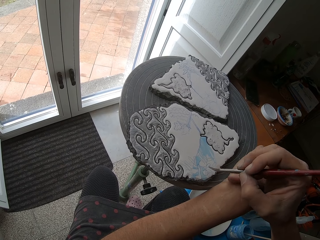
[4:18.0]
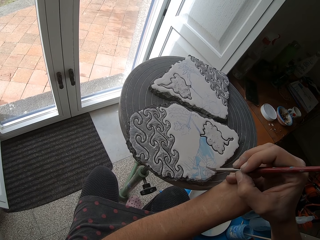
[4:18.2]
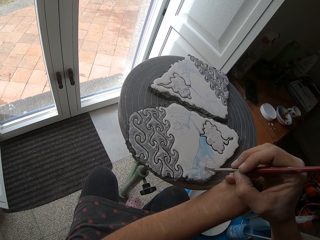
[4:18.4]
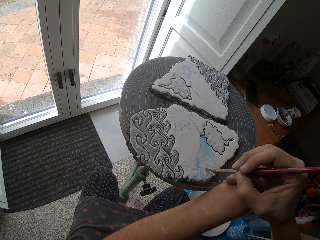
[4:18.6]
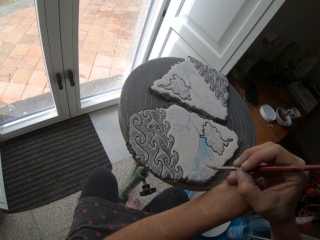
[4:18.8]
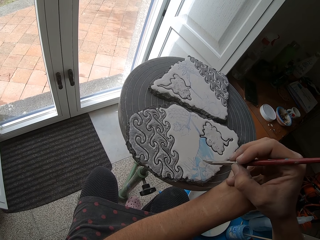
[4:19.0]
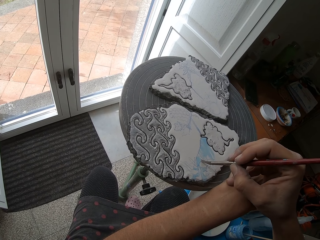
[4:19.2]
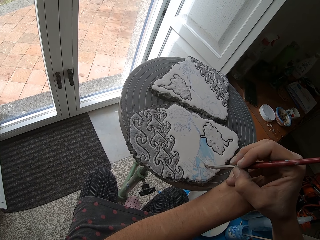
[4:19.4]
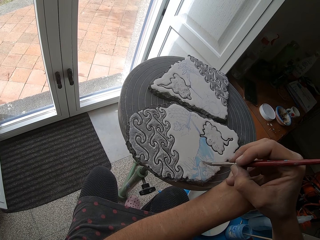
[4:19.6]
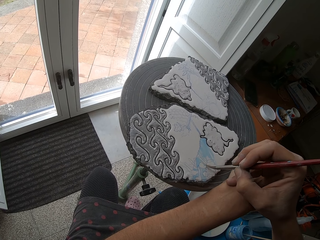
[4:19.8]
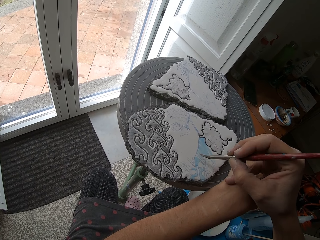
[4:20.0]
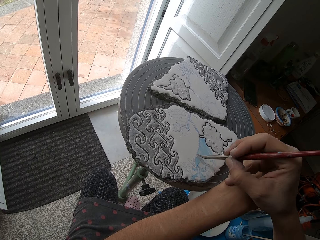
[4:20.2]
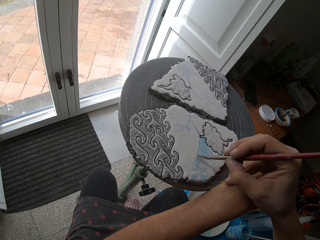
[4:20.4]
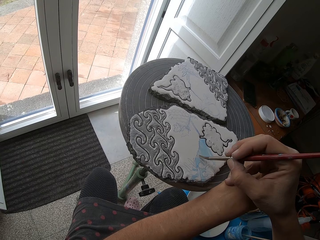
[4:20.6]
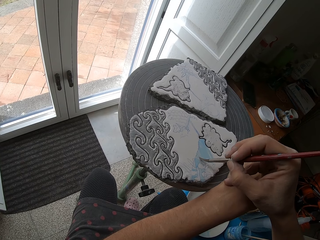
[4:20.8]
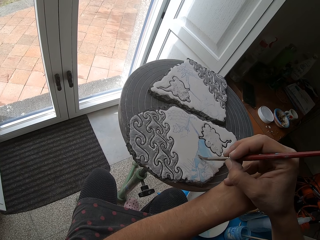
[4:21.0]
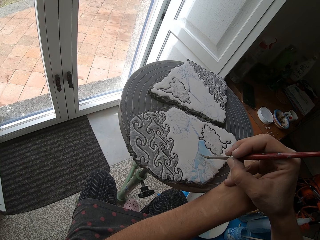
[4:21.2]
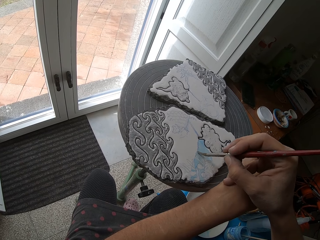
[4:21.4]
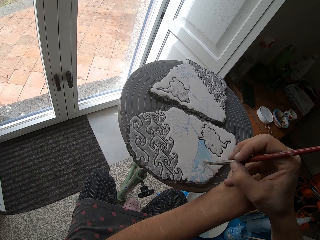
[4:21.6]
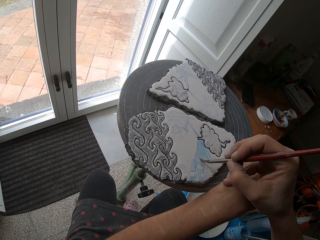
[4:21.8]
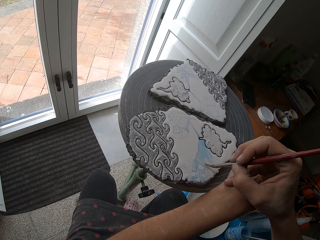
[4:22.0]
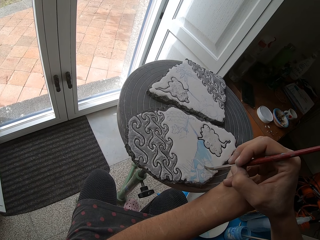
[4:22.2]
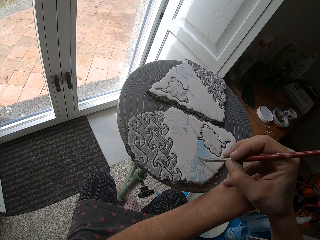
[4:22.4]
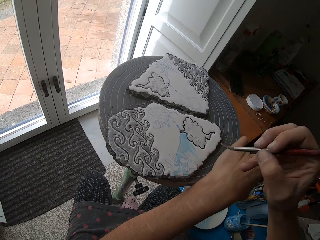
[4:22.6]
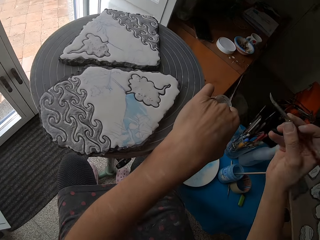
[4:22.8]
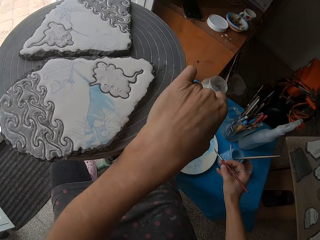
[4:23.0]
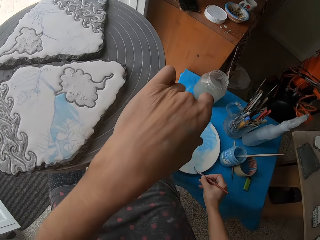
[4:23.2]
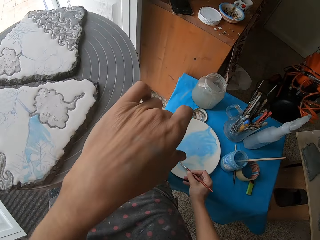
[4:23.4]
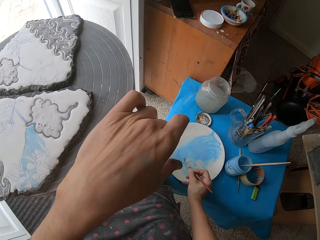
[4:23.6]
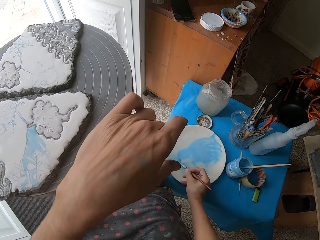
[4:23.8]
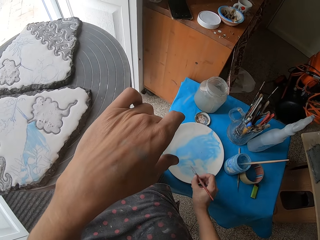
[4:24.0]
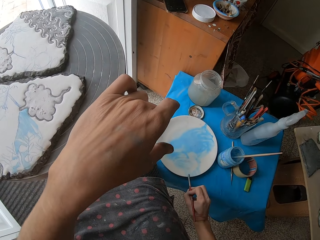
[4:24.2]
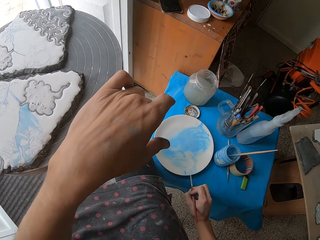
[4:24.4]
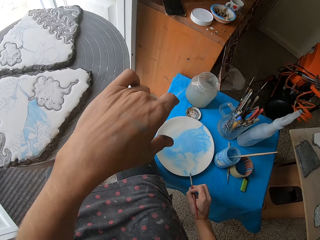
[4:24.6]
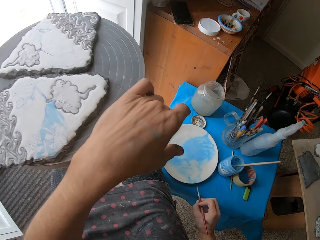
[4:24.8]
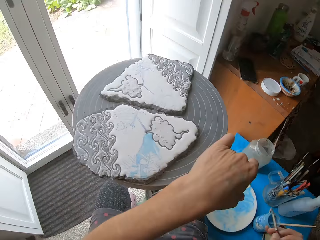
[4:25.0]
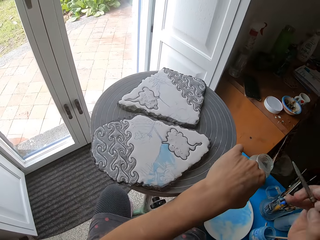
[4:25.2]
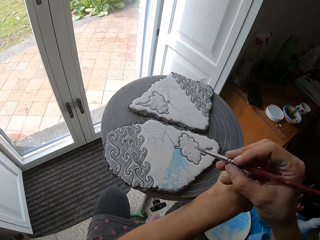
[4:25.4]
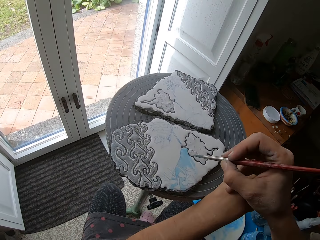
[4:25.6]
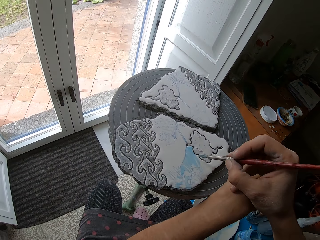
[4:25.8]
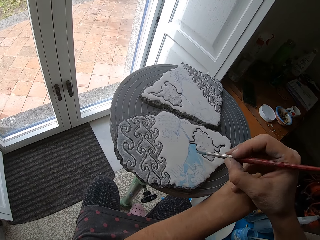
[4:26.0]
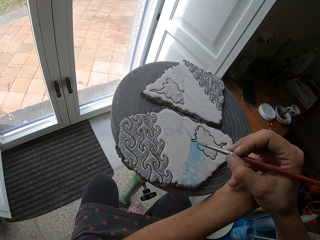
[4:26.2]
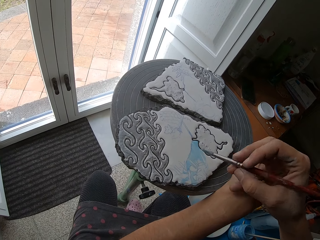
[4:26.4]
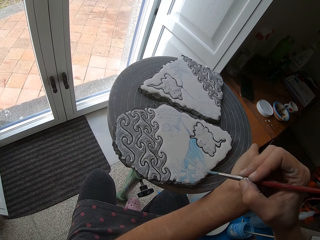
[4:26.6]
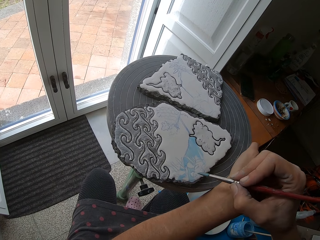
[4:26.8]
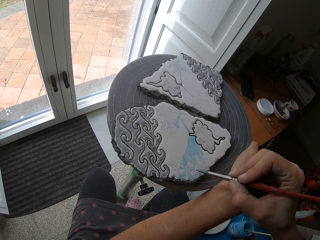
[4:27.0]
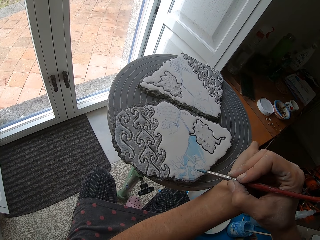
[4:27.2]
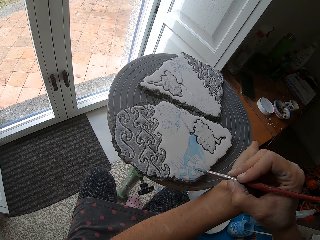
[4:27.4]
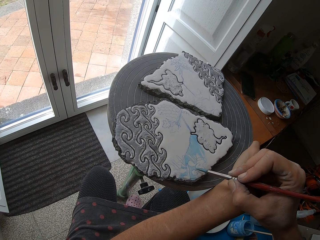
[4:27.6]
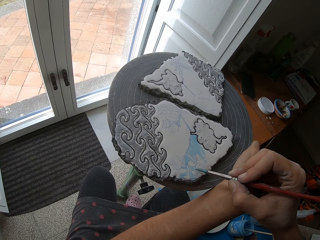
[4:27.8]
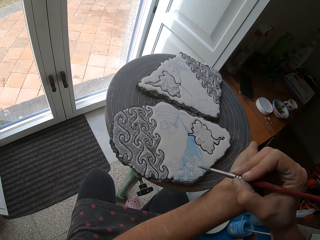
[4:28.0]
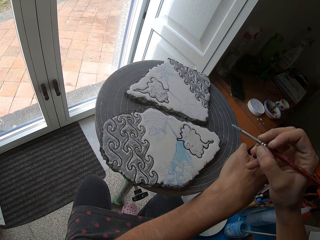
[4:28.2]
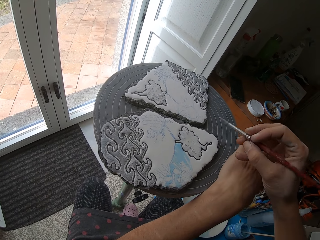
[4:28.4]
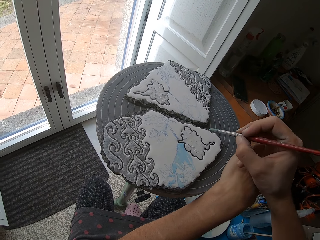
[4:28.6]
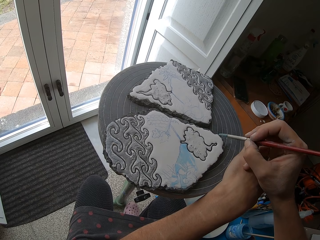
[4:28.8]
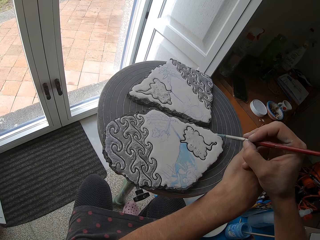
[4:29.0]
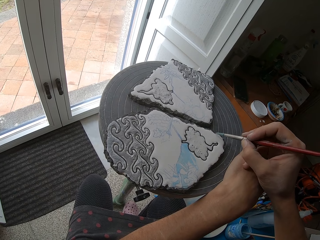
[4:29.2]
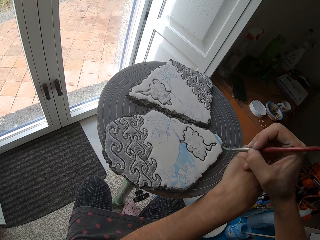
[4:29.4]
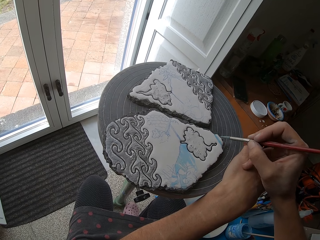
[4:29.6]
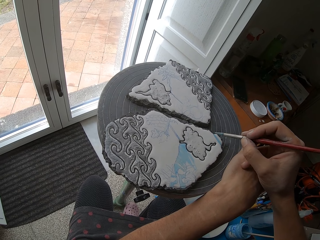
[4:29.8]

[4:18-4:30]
The camera wearer mixes the paint on the plate on the table with the paint brush in her right hand. She collects the paint from the plate. She paints the clay mold on the stool with the paint brush in her right hand.

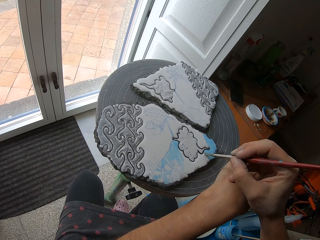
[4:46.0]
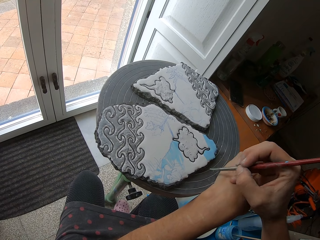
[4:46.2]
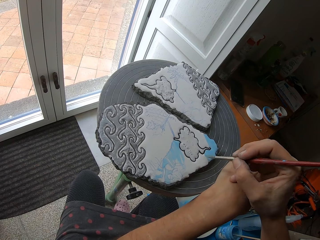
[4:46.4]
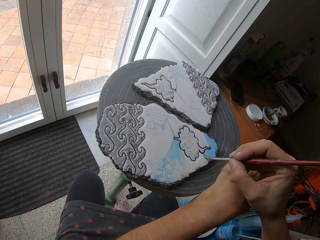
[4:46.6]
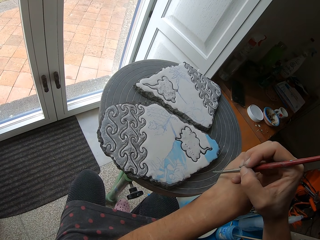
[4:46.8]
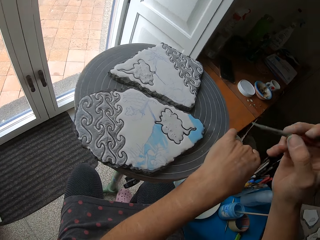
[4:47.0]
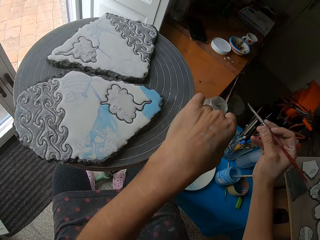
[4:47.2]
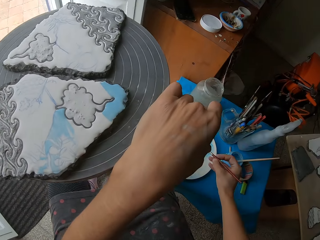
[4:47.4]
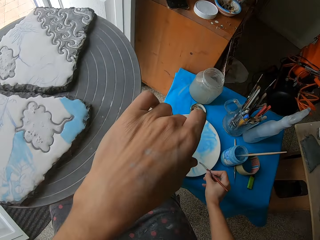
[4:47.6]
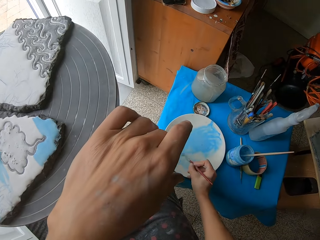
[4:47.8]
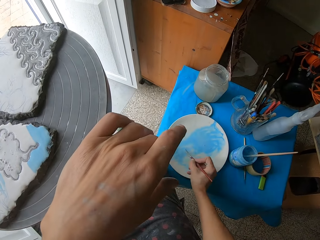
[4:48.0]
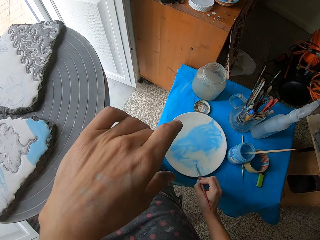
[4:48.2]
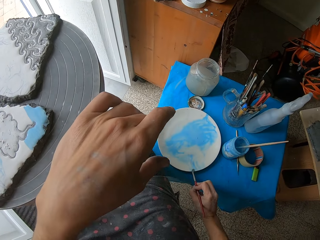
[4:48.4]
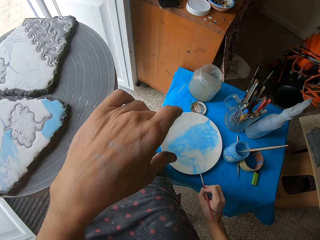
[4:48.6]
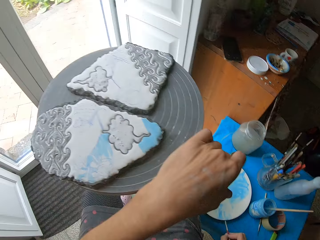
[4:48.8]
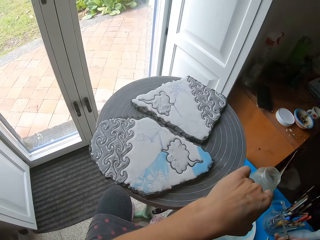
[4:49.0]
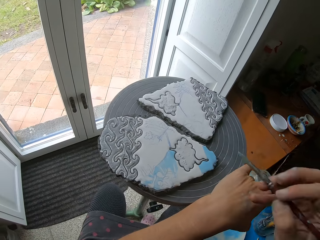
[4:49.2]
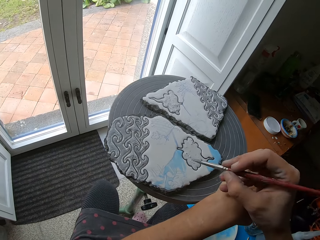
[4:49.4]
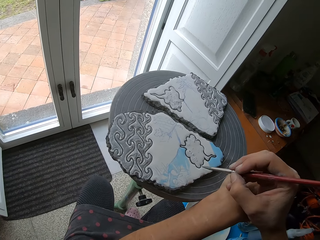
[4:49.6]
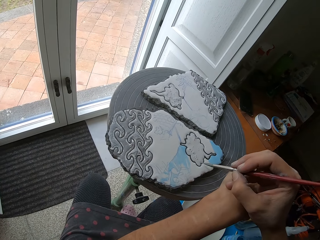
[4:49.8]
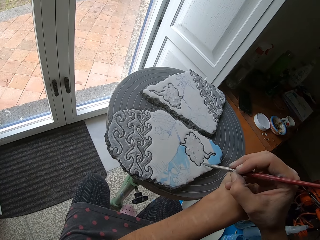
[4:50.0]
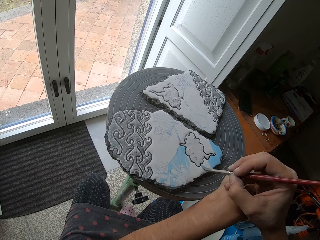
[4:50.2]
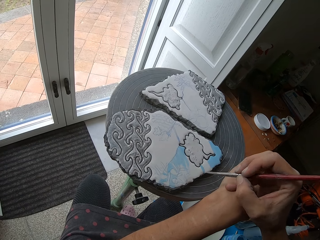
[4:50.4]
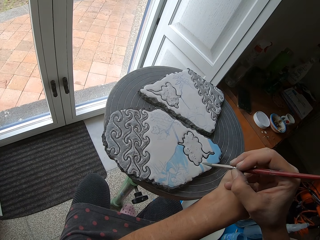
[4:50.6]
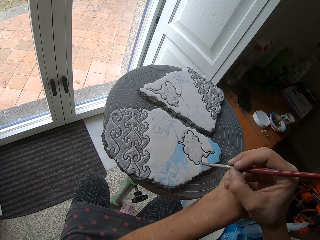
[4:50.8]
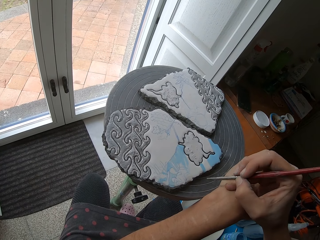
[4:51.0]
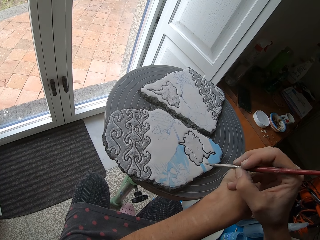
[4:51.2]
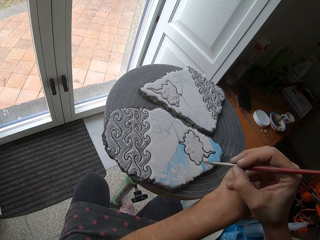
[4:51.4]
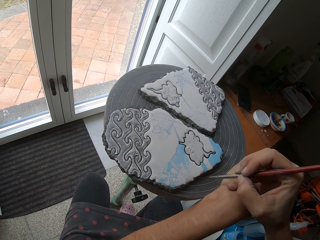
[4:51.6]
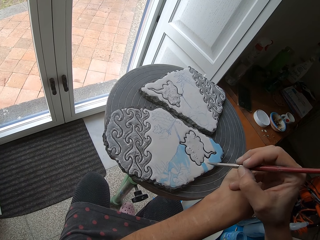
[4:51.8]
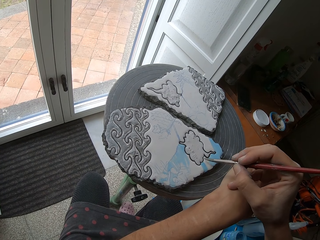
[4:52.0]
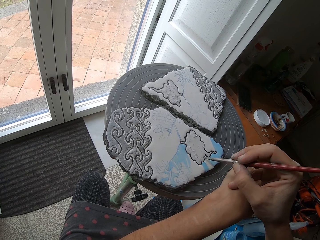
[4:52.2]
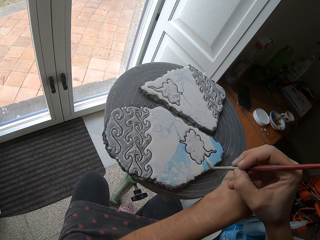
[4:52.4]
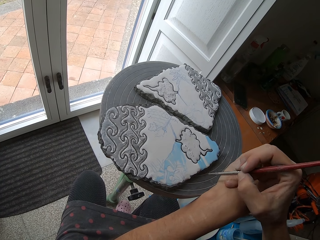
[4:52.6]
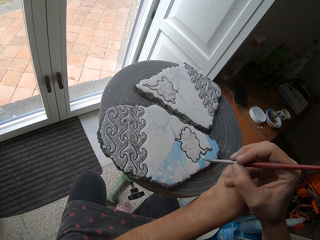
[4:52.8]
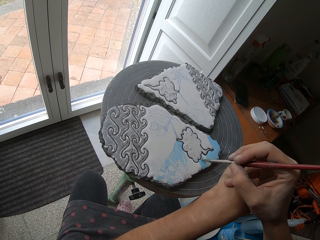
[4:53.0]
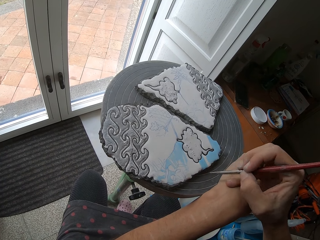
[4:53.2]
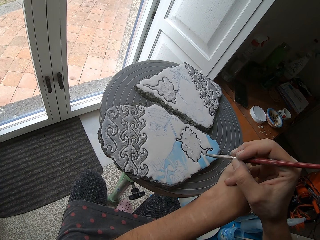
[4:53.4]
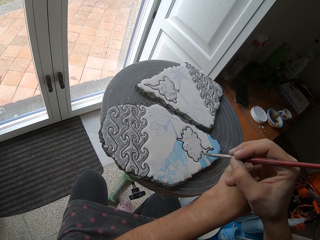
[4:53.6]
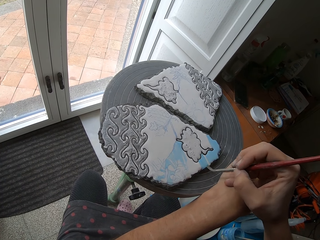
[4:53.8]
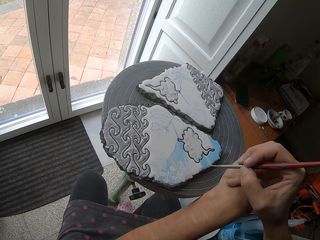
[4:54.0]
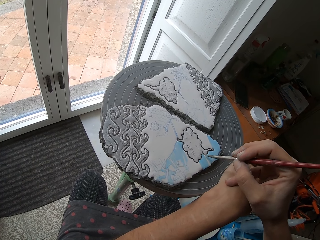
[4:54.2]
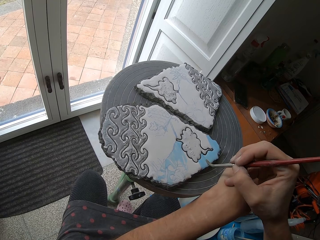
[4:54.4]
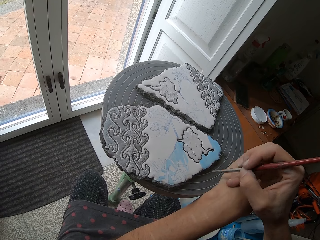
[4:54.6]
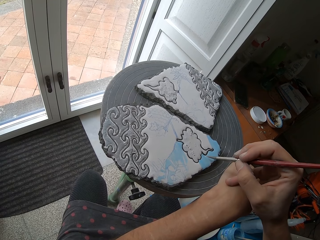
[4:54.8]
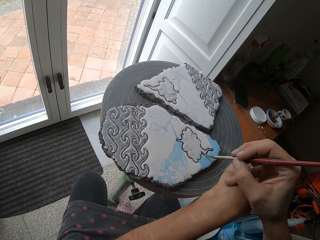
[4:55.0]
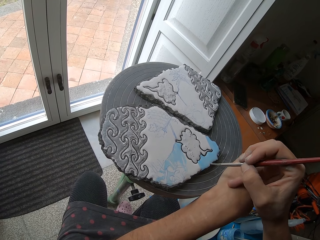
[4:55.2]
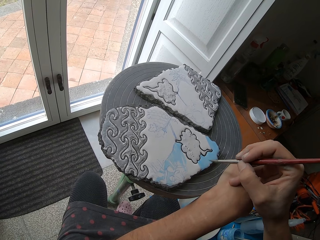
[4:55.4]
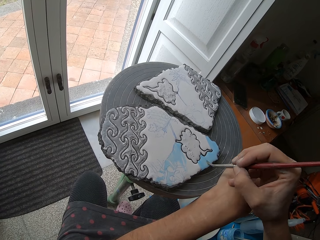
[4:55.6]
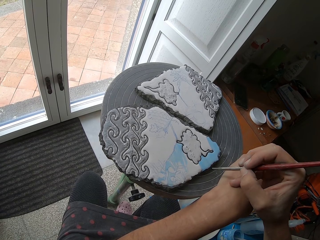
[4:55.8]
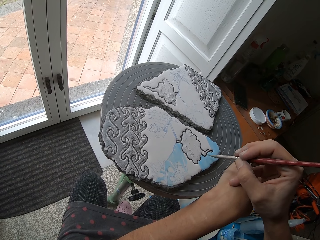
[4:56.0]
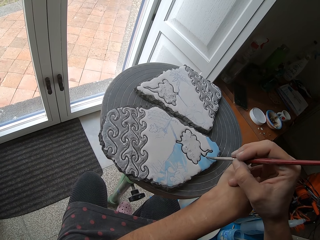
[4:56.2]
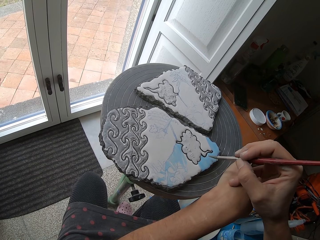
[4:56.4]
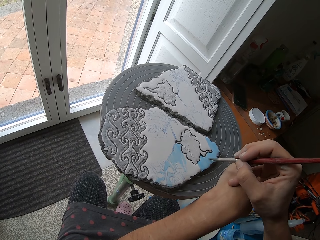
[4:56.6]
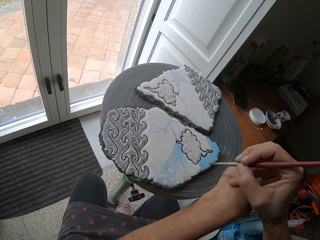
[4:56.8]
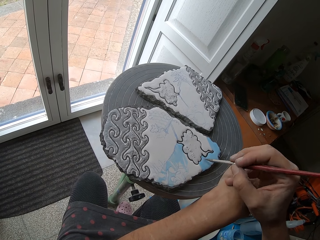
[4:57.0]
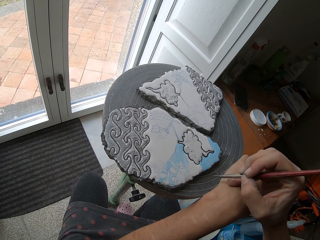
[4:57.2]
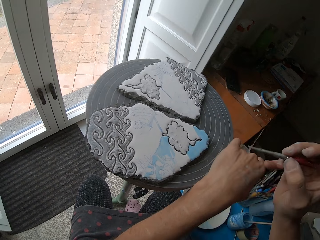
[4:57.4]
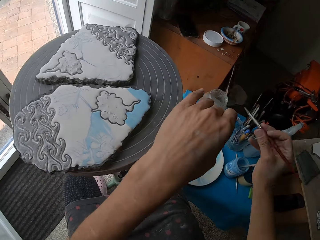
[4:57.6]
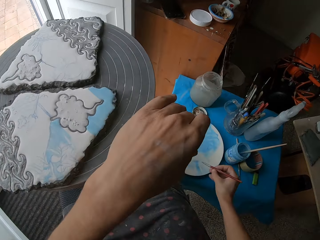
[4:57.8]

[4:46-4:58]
The camera wearer rubs the paint brush in her right hand on the blue color on the plate on the table. She wipes the paint brush in her right hand on the plate on the table. She paints the ceramic ornament on the potter's wheel with the paint brush in her right hand.
